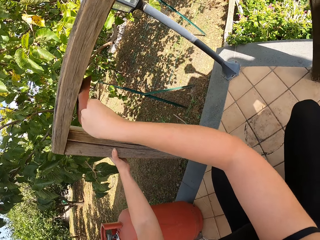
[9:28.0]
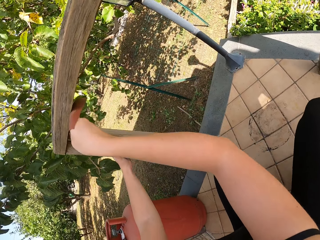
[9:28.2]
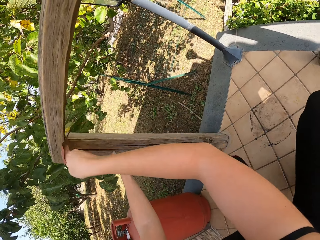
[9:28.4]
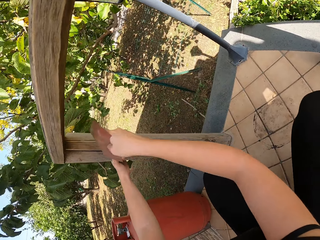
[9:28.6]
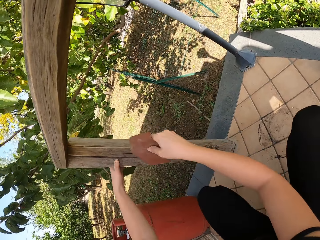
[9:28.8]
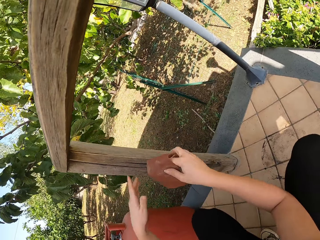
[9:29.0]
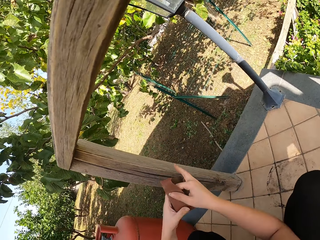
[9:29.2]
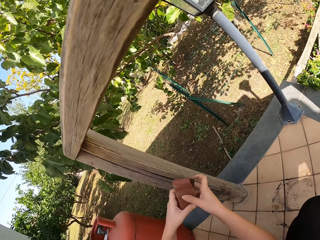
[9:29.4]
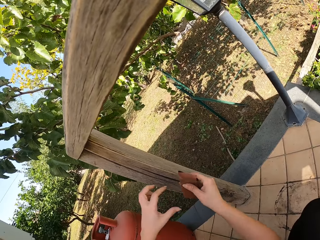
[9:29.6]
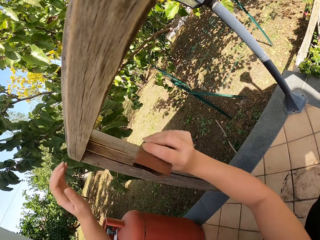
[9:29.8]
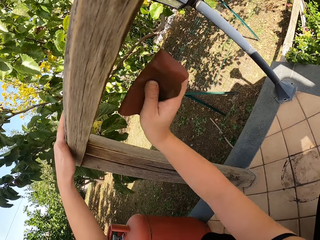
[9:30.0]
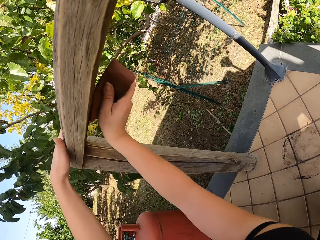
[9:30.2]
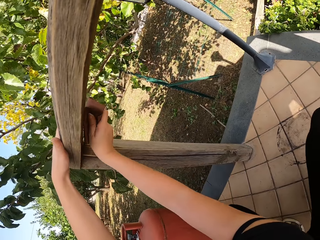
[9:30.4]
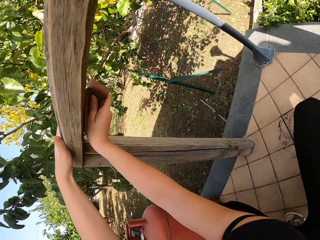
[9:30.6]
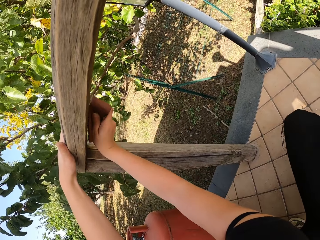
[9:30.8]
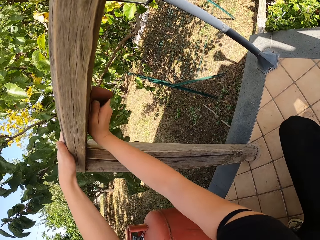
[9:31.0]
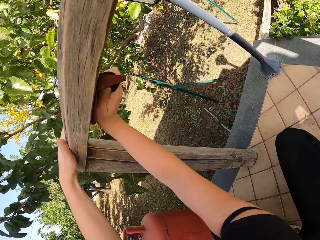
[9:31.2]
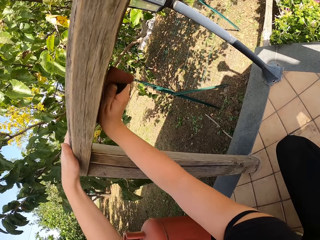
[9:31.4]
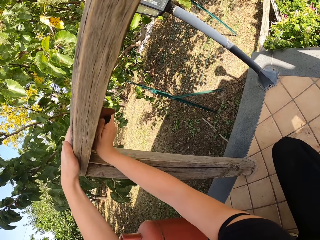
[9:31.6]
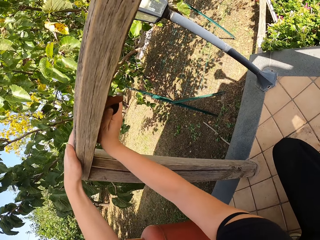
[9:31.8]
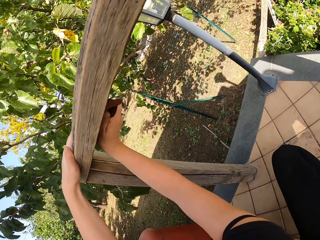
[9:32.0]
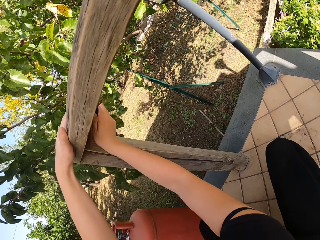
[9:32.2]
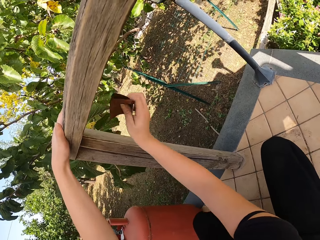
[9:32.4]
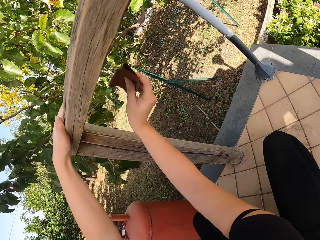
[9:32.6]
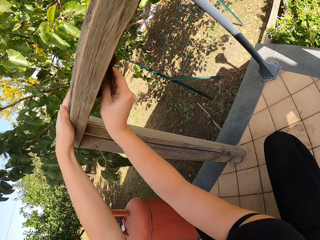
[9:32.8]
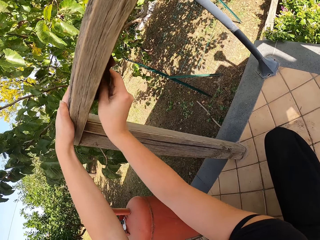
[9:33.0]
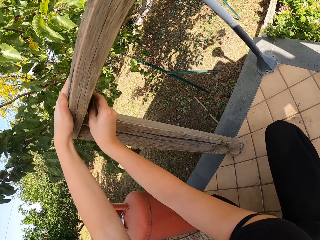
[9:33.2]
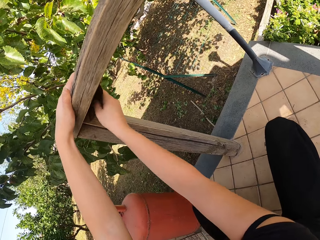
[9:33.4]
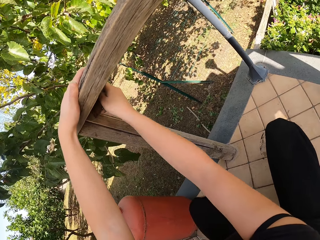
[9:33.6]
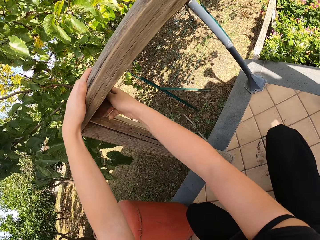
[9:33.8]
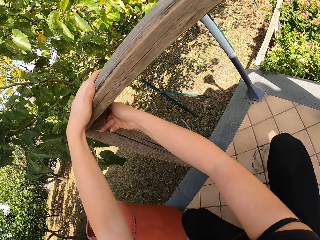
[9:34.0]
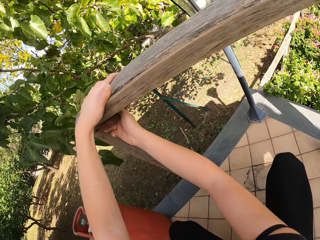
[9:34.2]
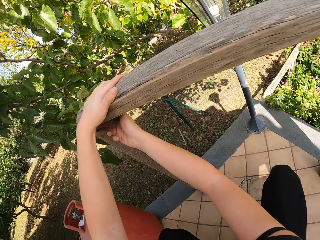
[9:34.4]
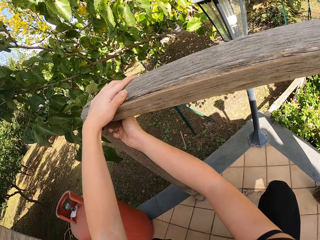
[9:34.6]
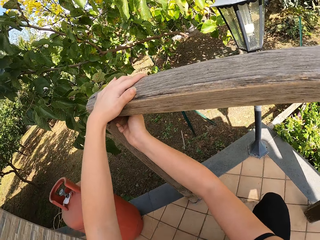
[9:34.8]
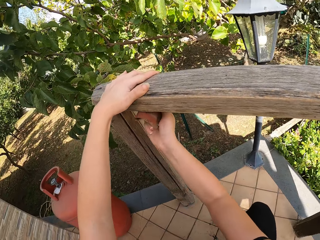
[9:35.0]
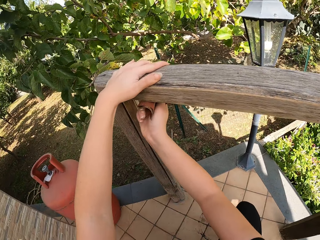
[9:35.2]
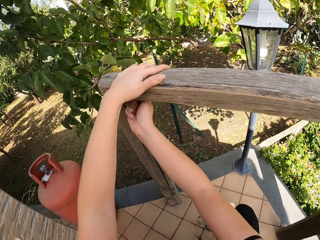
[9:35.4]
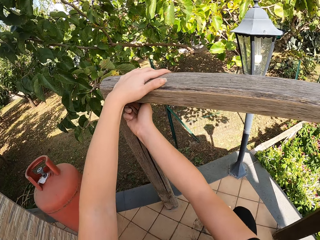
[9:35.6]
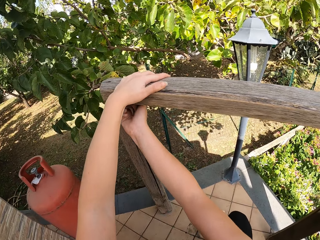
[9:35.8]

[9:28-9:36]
The camera wearer lowers her hand. She lets go of the wood. She folds the sandpaper with both her hands. She lets go of the sandpaper. She raises both her hands towards the wood. She holds the wood with her hand. She sands the wooden railing with the sandpaper.

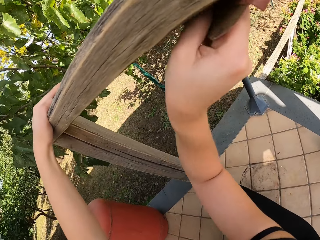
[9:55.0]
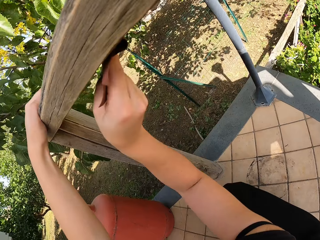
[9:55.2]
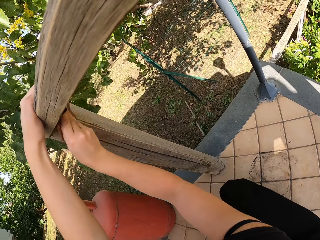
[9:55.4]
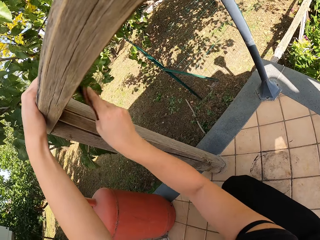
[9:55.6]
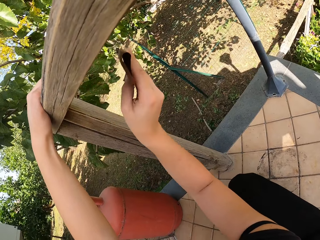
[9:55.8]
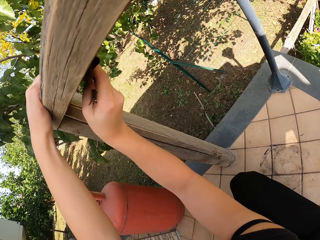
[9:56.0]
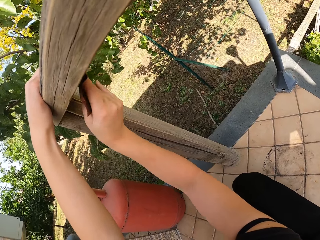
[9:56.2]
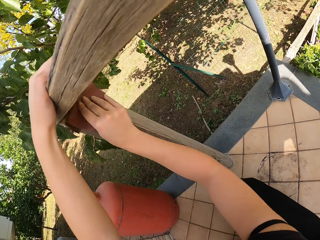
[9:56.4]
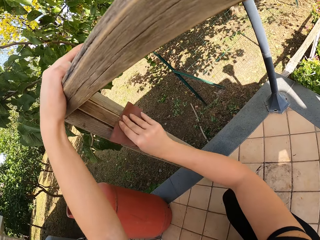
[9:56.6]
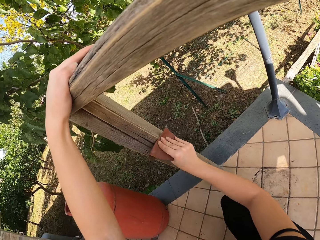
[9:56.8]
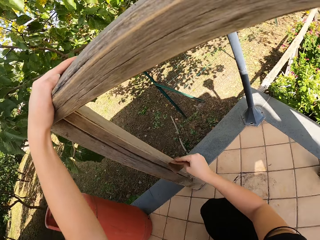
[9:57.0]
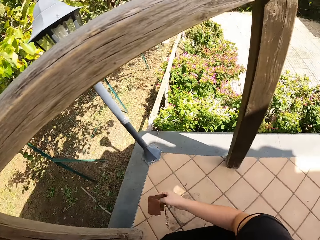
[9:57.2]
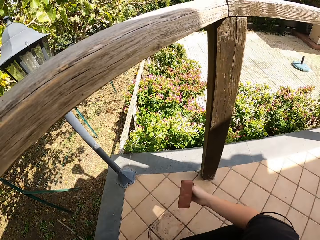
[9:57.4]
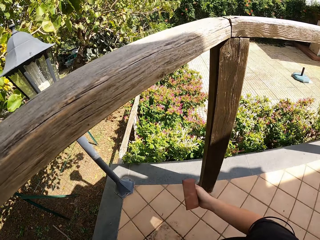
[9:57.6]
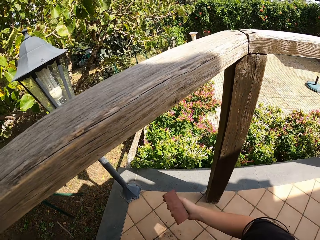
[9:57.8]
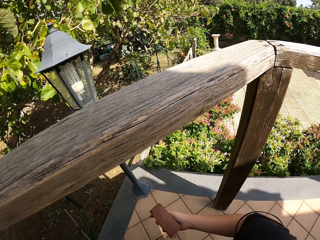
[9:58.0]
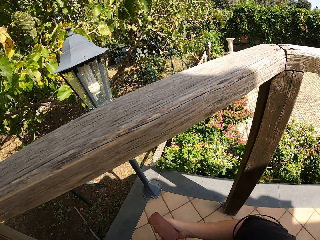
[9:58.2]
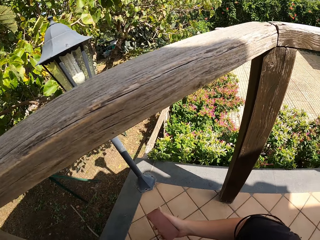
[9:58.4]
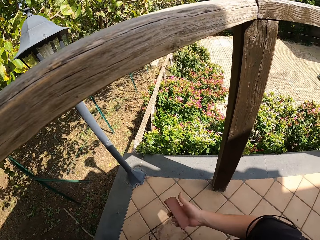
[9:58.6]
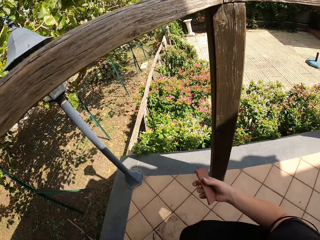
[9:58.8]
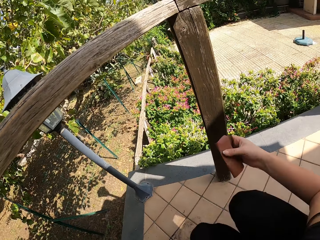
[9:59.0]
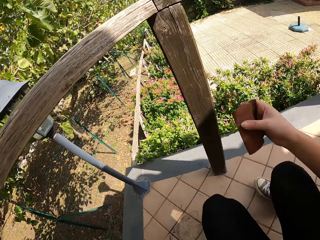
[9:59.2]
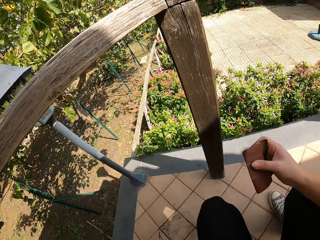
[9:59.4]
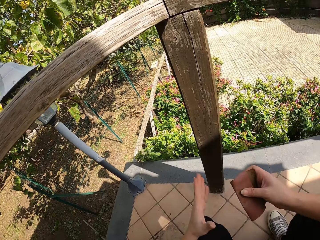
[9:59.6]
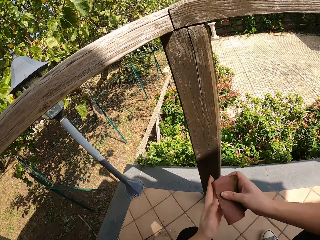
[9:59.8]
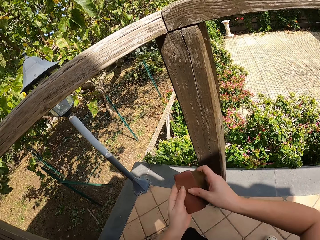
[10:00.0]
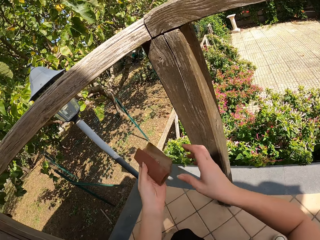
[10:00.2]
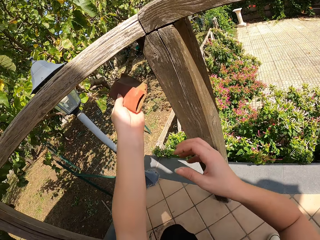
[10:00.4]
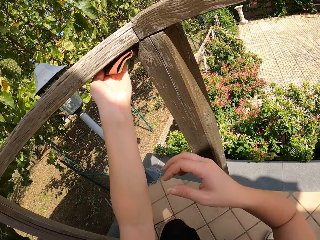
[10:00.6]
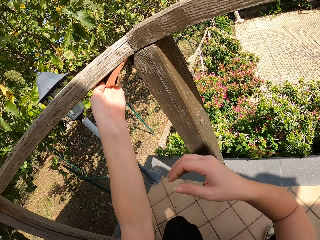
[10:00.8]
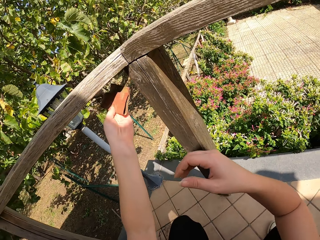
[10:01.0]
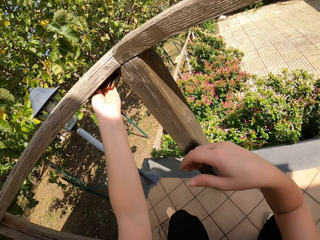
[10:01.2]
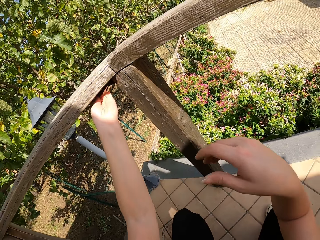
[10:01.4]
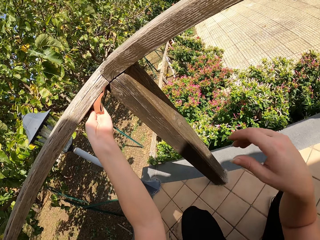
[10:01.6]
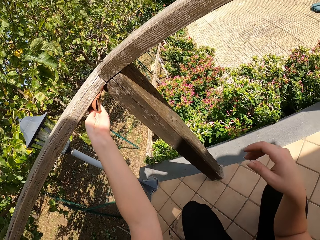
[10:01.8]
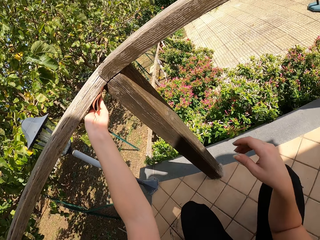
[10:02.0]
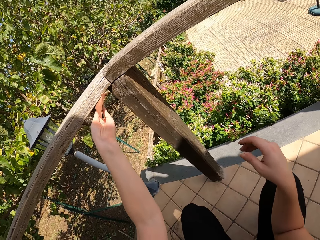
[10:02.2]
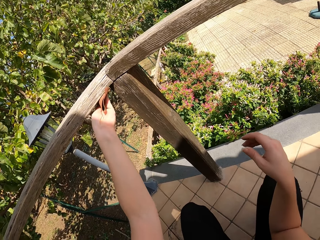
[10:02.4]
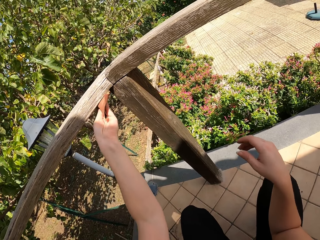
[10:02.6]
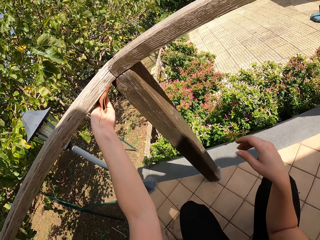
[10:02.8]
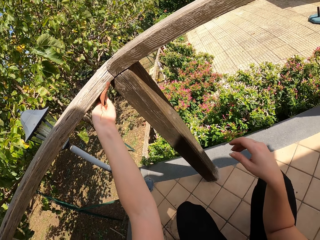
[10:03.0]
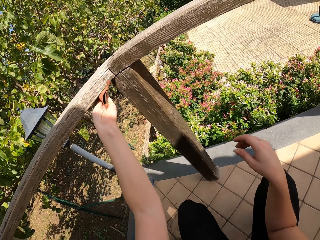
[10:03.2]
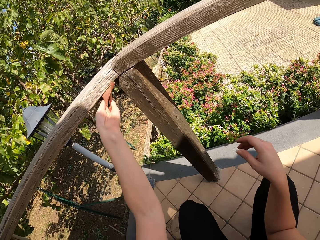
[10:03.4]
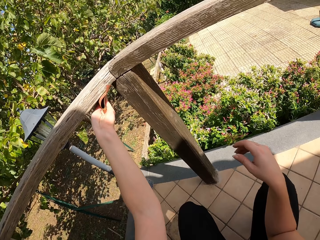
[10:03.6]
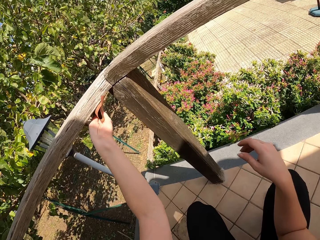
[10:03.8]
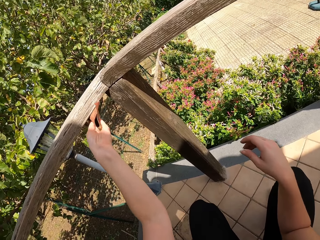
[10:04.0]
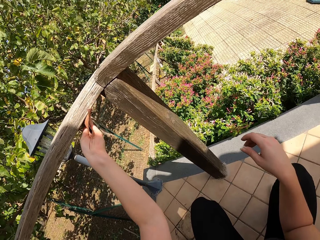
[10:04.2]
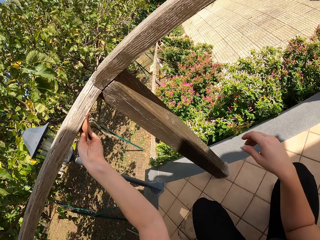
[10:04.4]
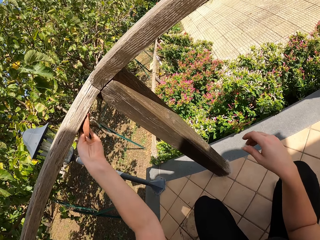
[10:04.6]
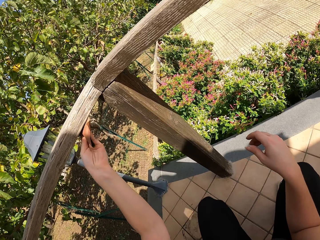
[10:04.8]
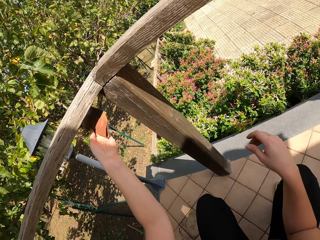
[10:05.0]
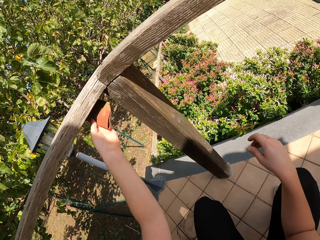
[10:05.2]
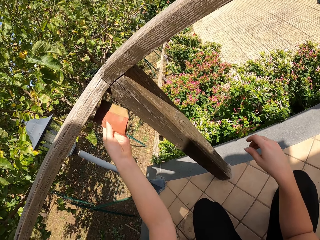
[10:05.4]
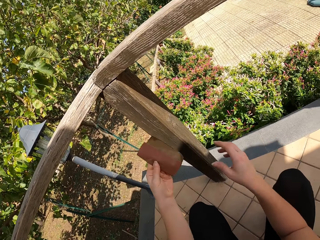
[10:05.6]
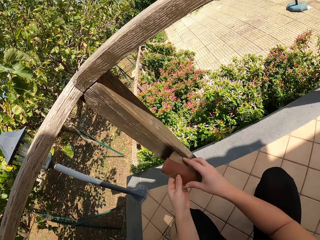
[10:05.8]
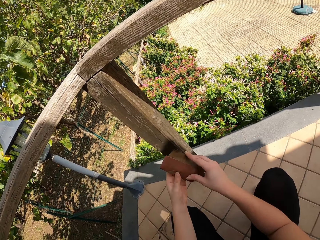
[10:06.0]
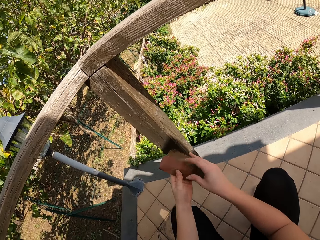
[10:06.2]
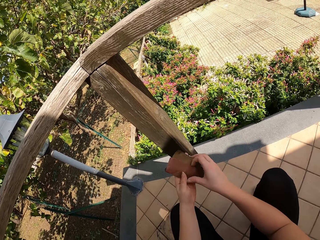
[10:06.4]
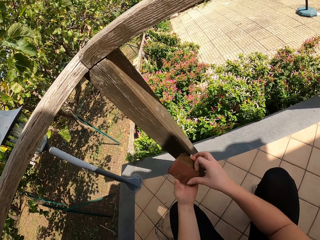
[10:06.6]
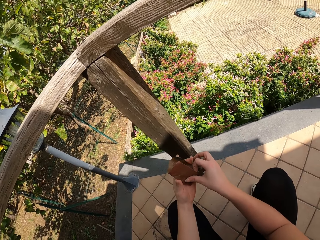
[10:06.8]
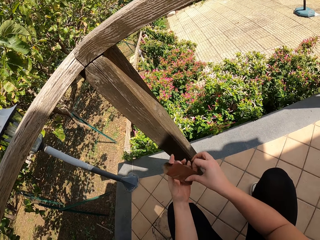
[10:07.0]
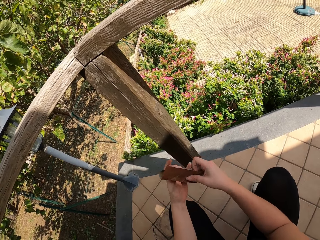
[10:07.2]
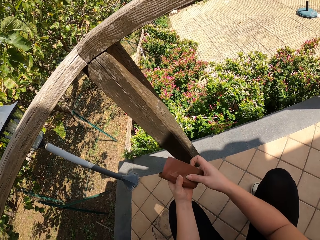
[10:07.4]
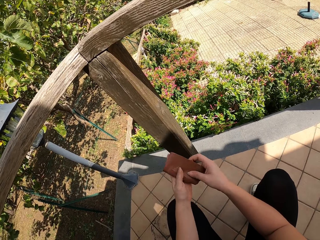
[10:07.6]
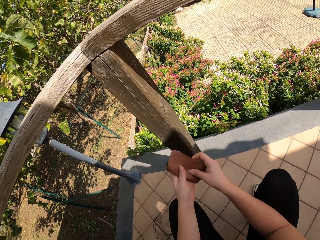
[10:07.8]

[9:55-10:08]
The camera wearer lets go of the wood. She moves away the edge of the wood. She lowers her hand. She holds the sandpaper with both her hands. She passes the sandpaper to her left hand. She lets go of the sandpaper and raises her hand towards the wood. She sands the wooden railing with the sandpaper. She lowers her hand. She folds the sandpaper. She holds the sandpaper with both her hands. She unfolds the sandpaper.
